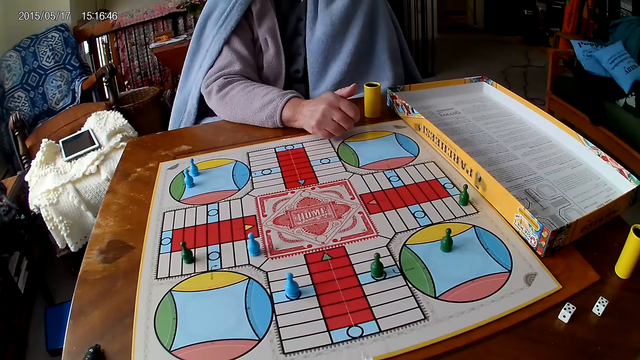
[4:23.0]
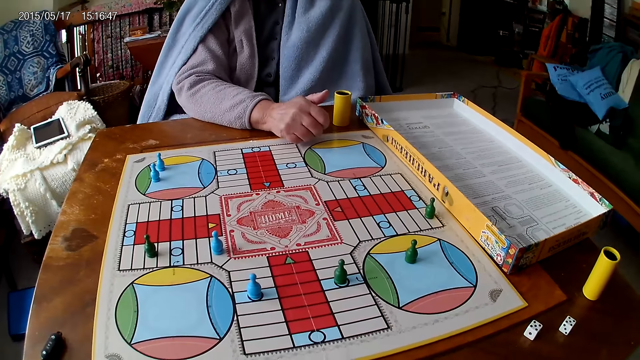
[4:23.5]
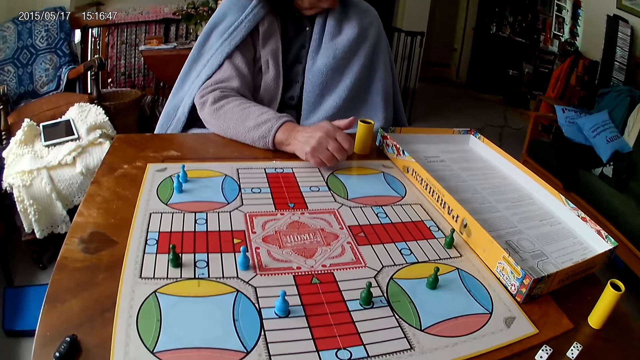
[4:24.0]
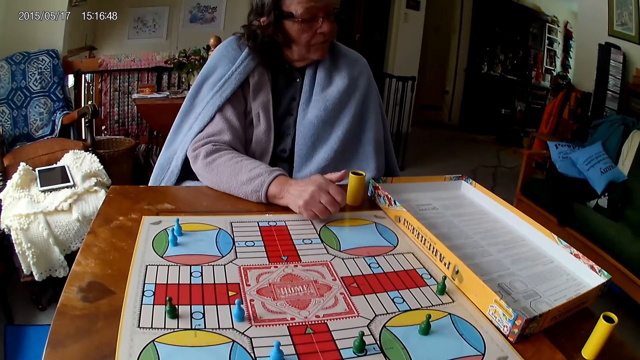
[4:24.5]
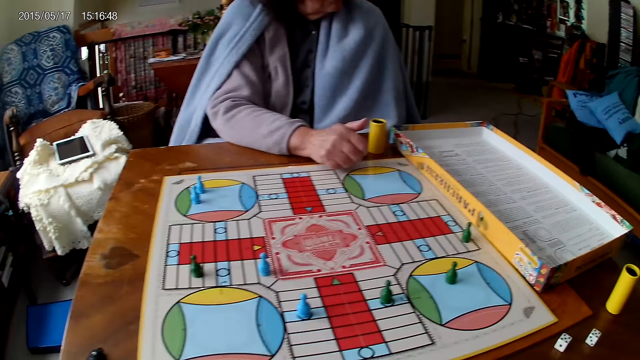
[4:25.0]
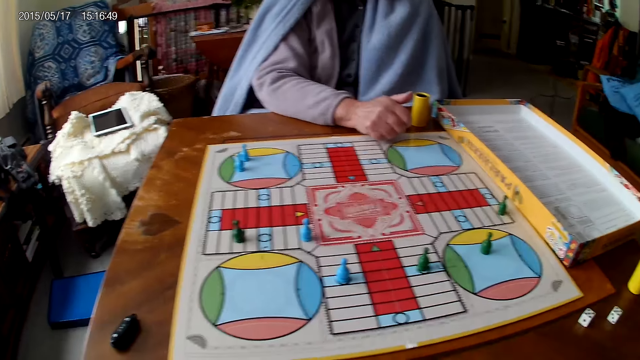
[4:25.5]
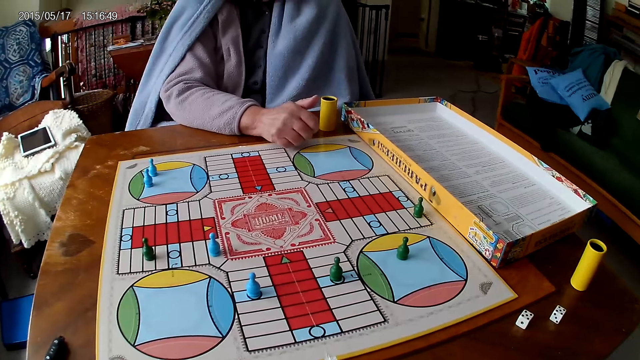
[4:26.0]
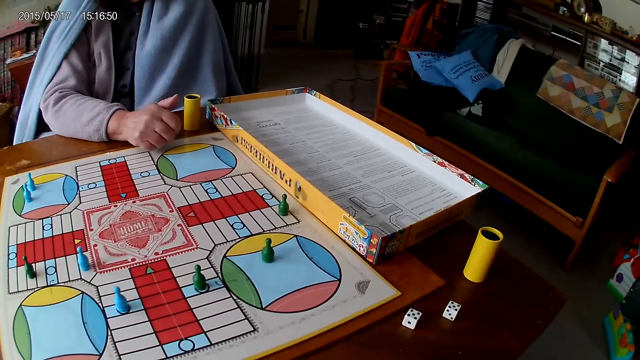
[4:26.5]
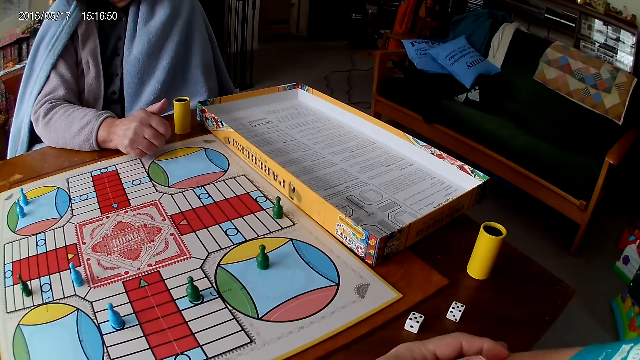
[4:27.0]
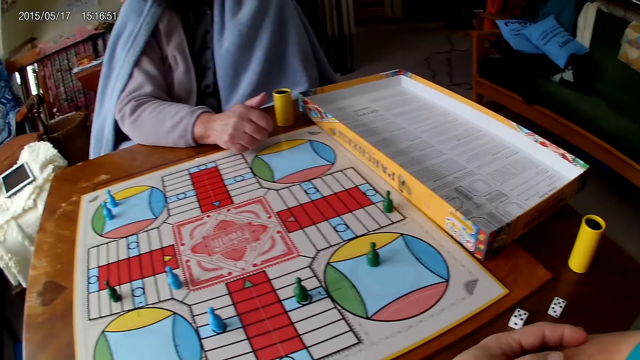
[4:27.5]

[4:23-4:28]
The camera wearer looks at the board.

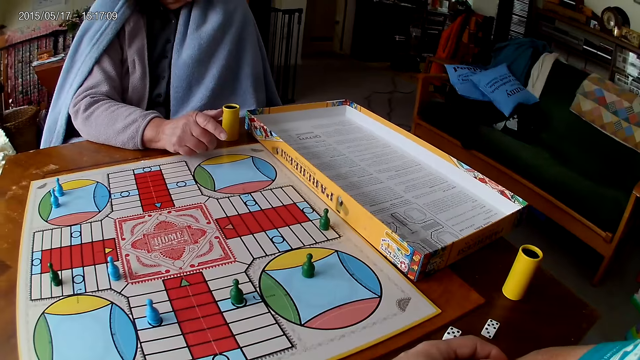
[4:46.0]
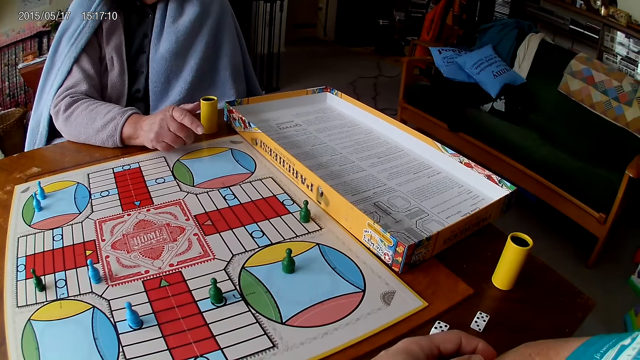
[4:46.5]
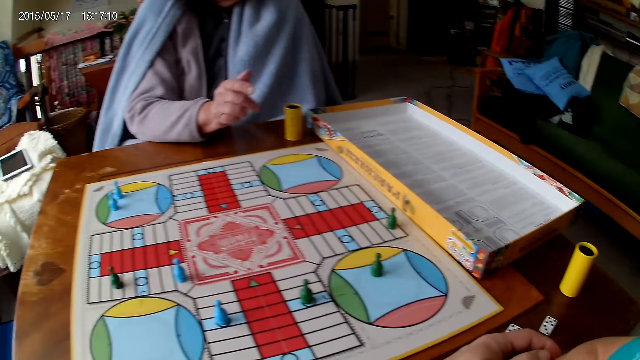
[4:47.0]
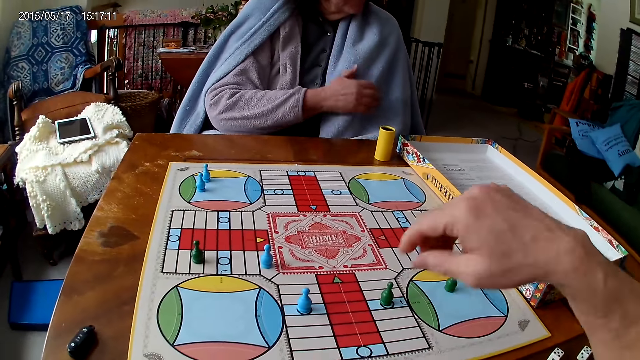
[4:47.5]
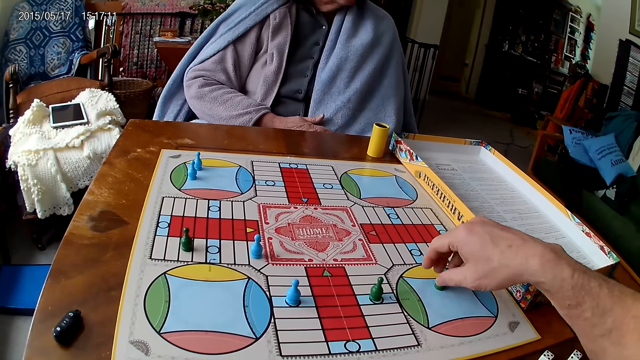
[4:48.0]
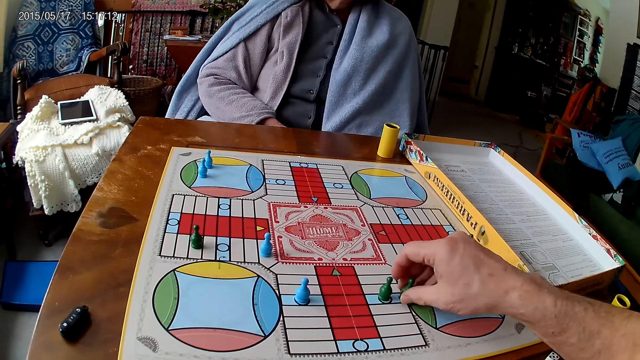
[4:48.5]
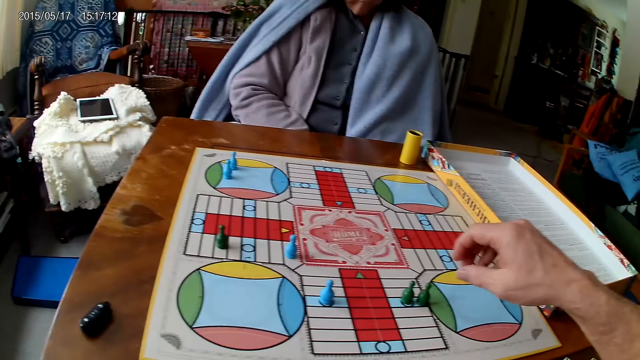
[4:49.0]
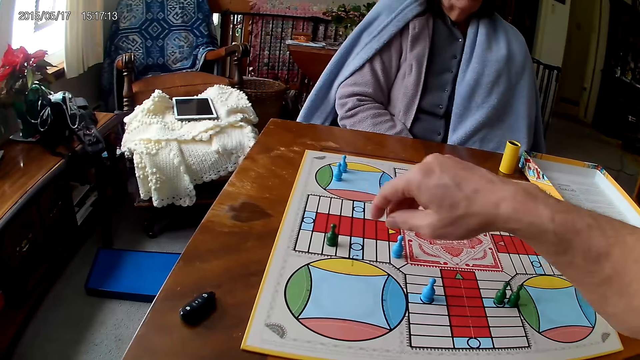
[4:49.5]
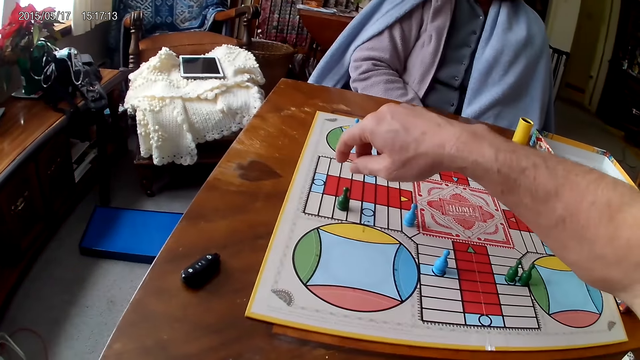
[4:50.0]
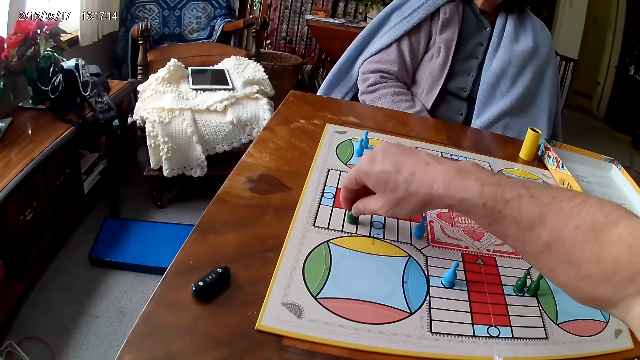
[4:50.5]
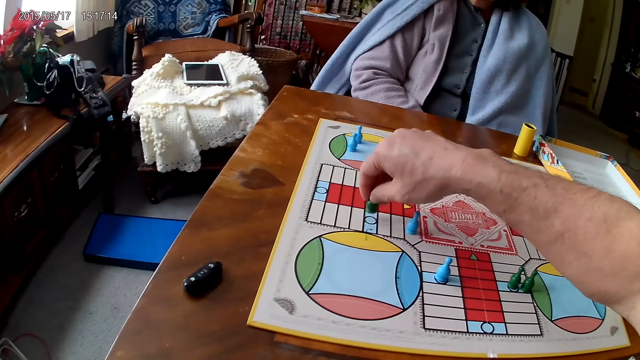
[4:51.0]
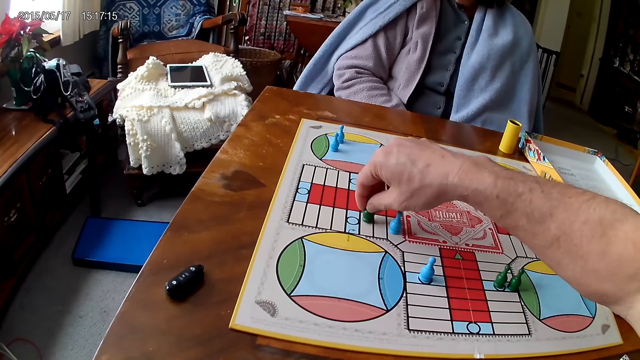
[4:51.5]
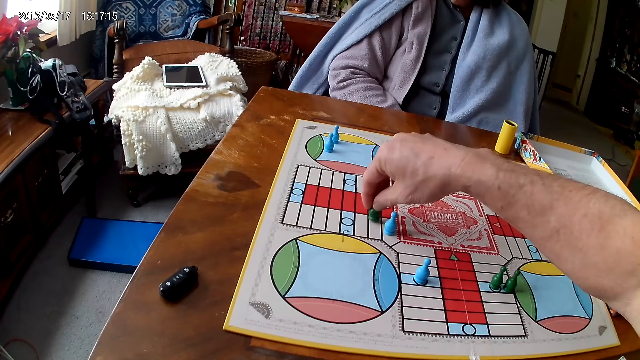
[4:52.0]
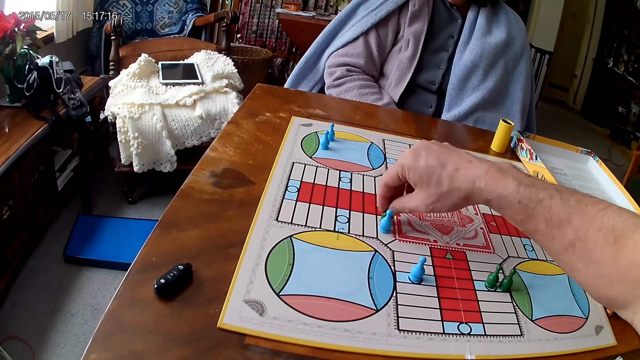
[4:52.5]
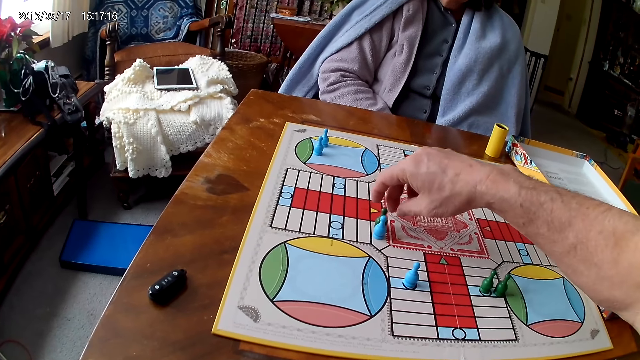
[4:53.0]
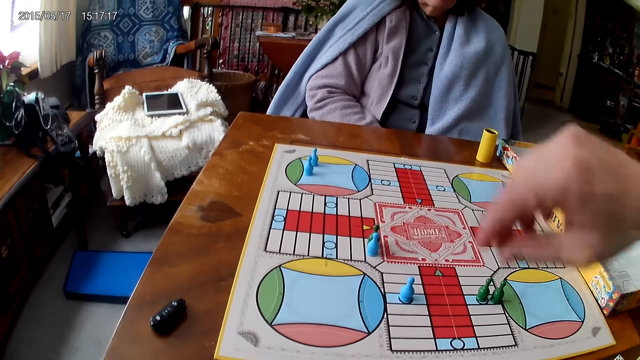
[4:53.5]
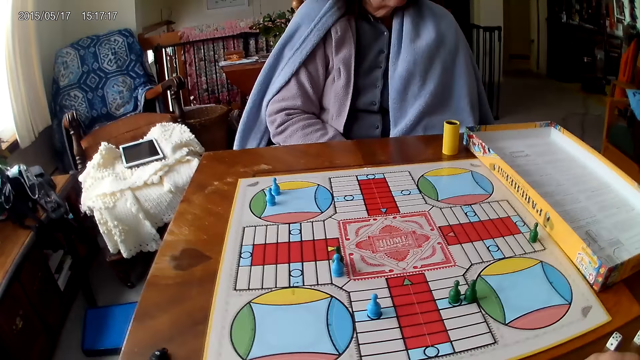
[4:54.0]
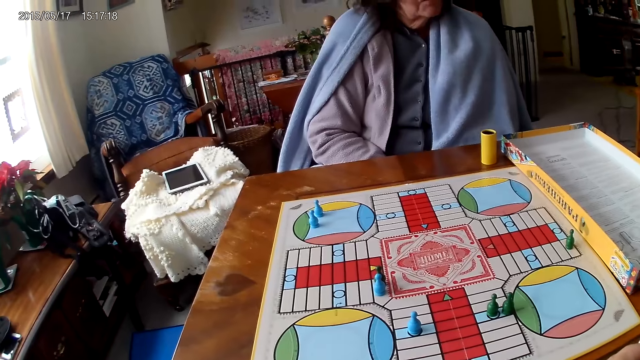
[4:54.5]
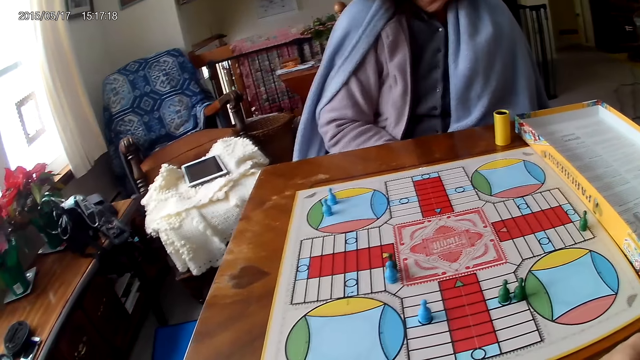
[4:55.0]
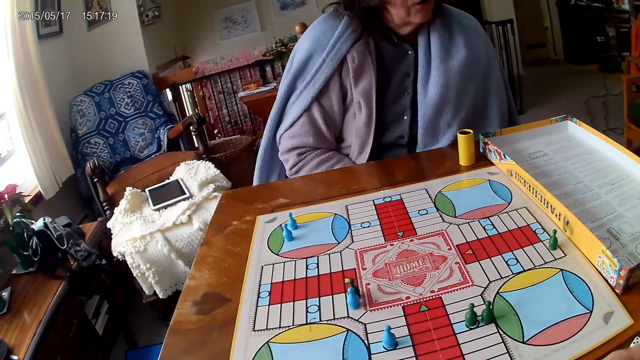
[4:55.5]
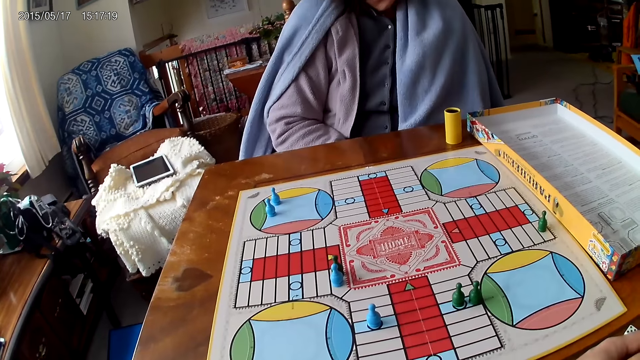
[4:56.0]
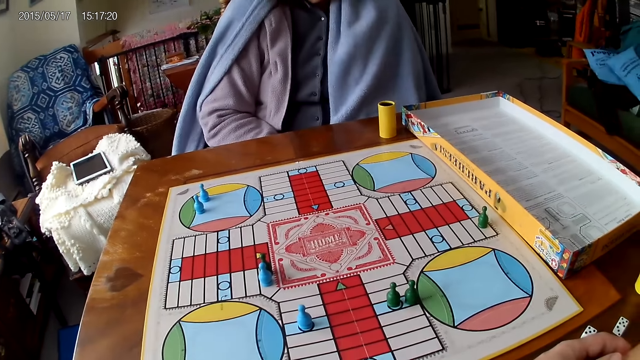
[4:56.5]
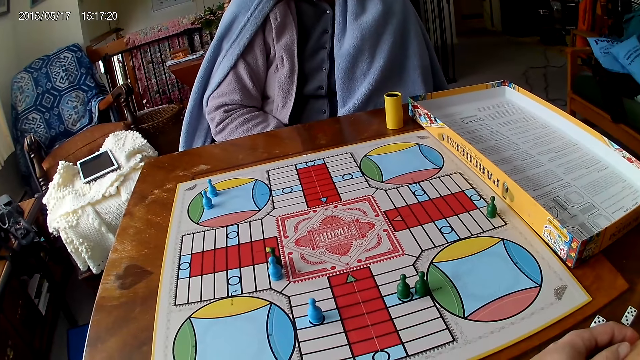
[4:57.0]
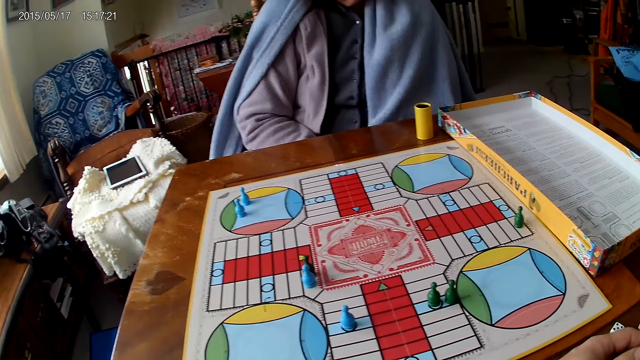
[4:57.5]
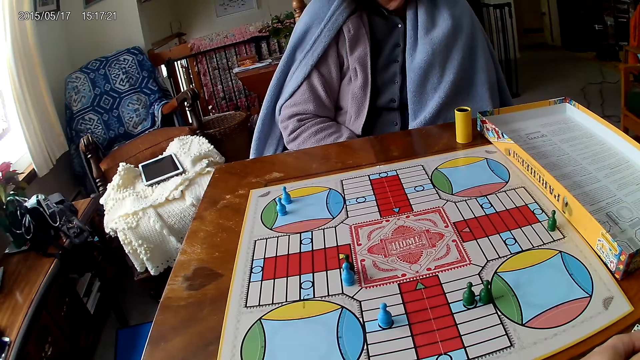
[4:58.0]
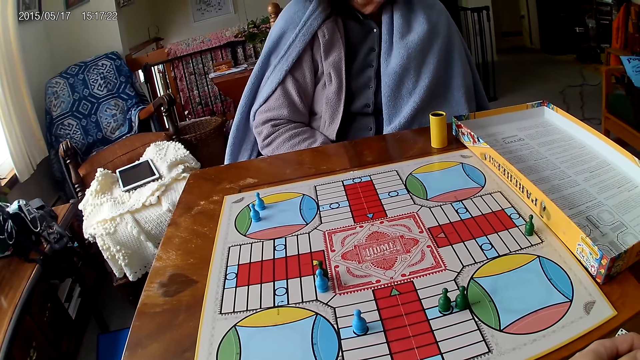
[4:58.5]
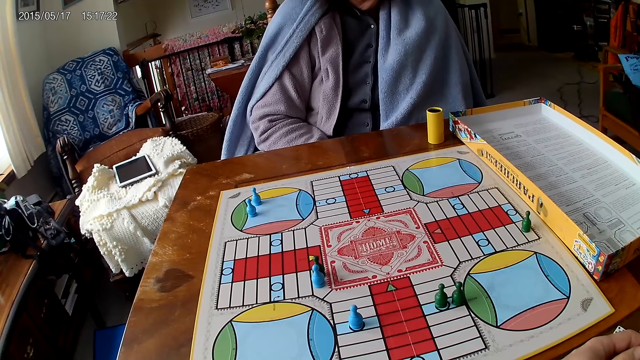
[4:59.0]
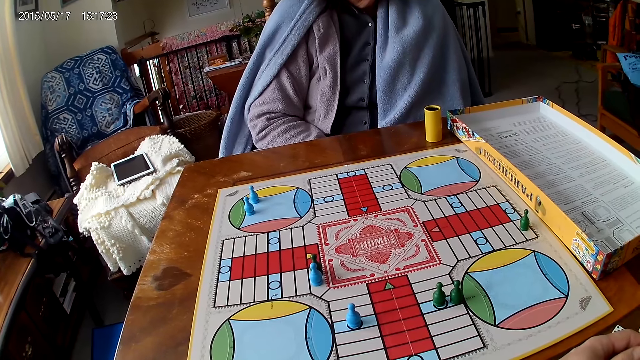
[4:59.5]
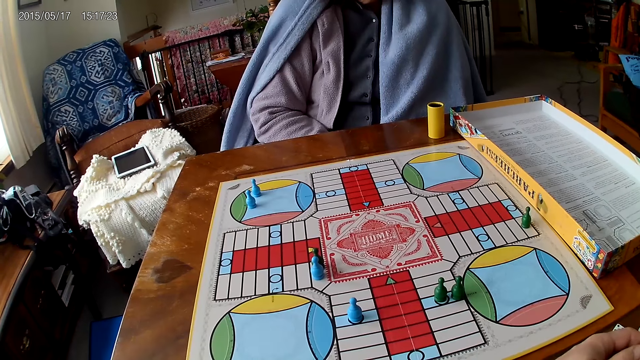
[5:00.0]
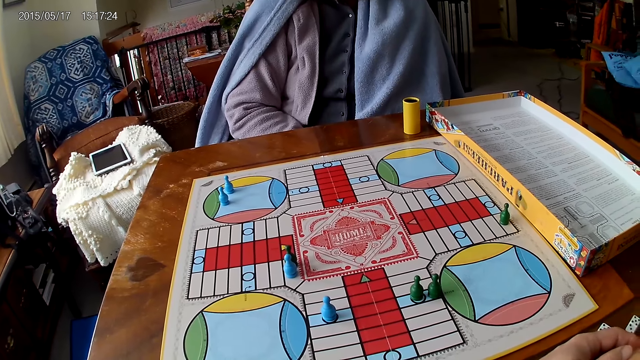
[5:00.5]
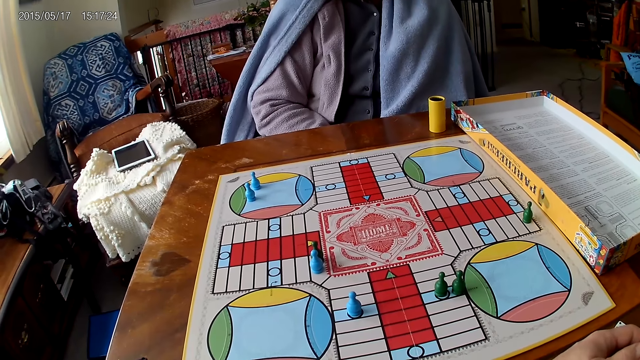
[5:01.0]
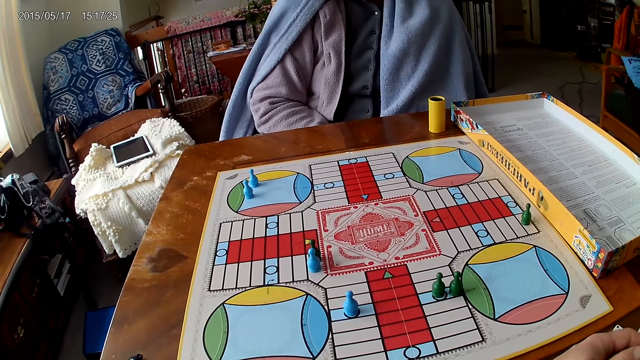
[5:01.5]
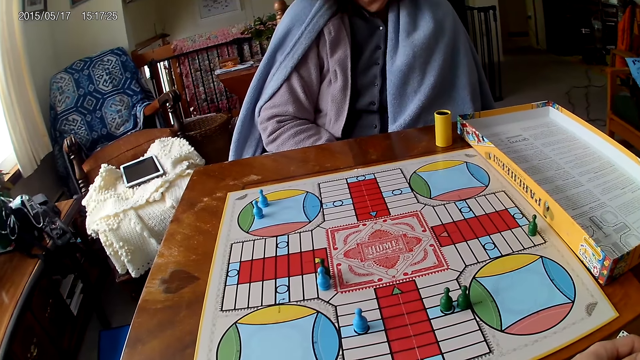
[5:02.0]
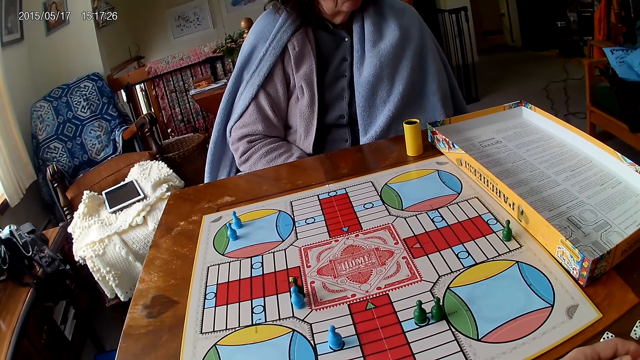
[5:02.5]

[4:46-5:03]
The camera wearer picks the dice. He moves a piece on a Ludo board on a table with his right hand. He picks the dice. He moves another piece on the Ludo board with his right hand. A woman talks.
